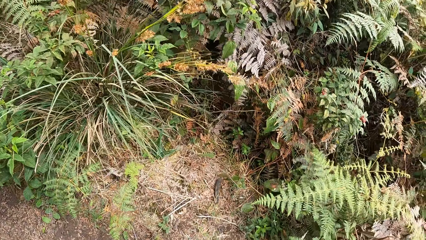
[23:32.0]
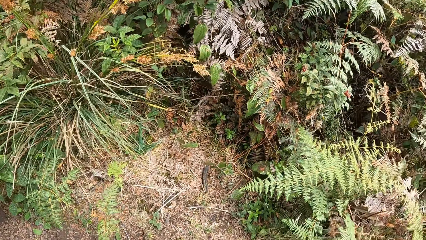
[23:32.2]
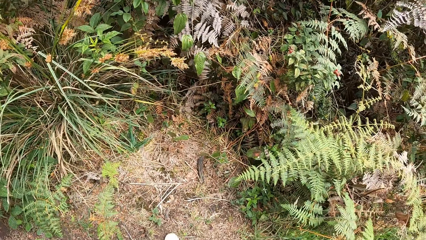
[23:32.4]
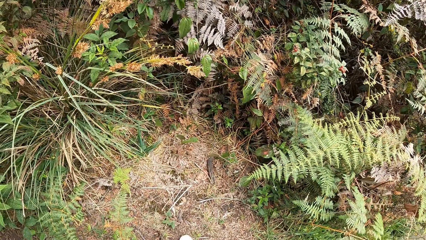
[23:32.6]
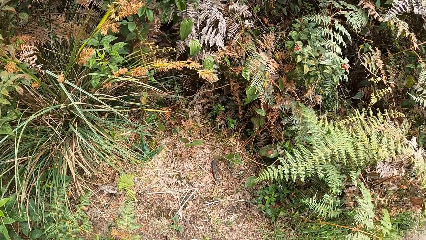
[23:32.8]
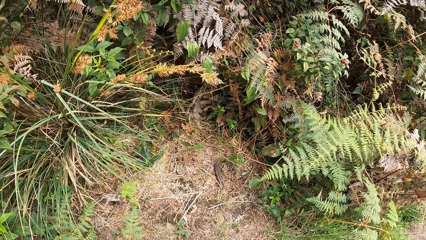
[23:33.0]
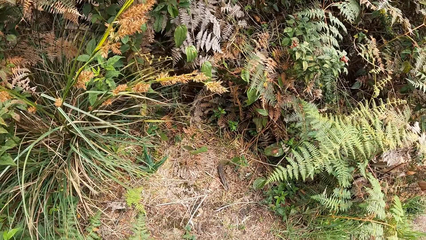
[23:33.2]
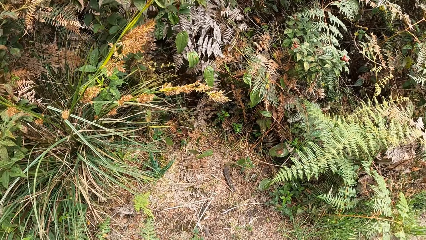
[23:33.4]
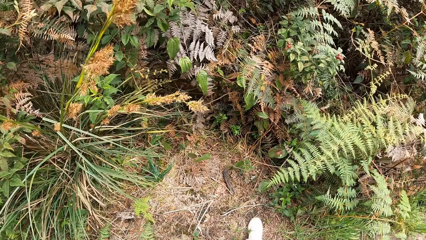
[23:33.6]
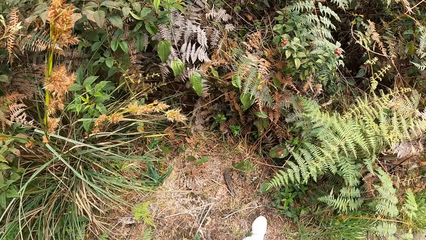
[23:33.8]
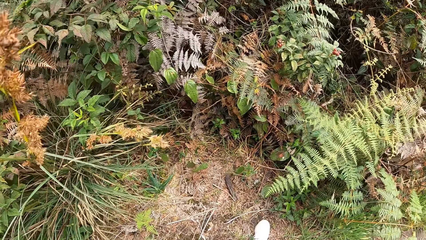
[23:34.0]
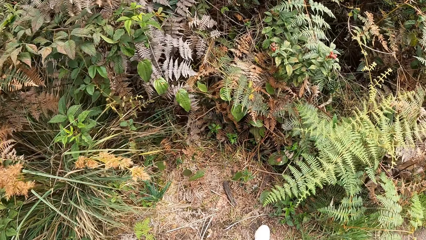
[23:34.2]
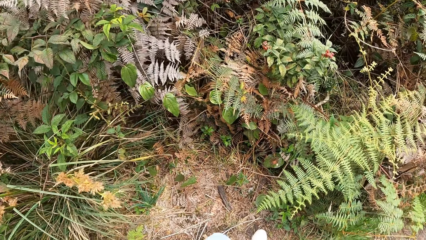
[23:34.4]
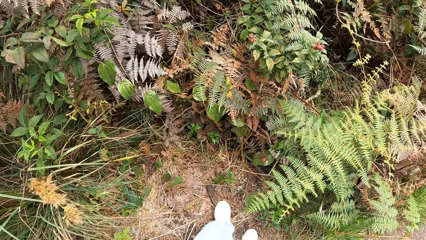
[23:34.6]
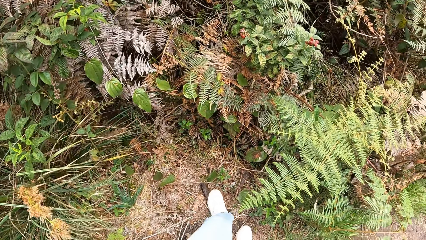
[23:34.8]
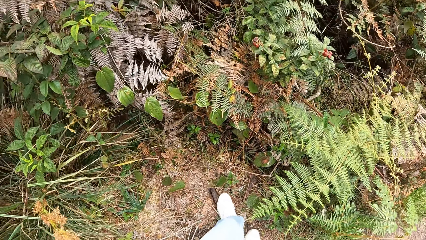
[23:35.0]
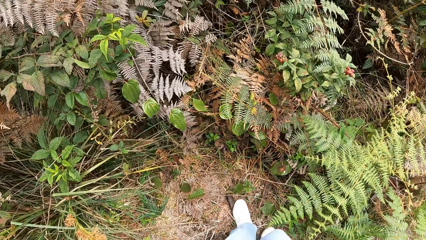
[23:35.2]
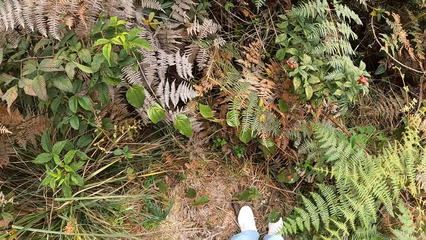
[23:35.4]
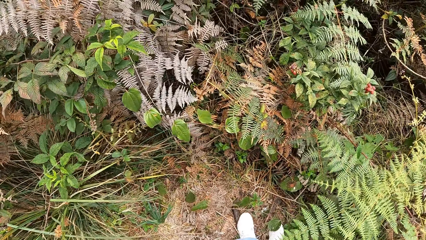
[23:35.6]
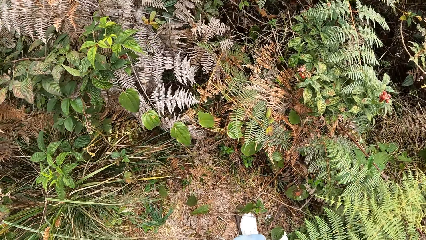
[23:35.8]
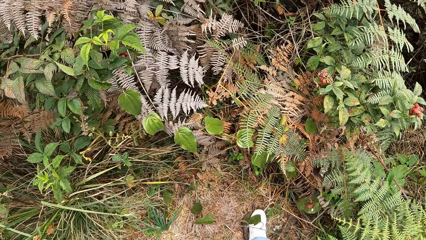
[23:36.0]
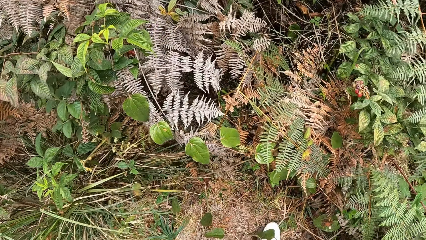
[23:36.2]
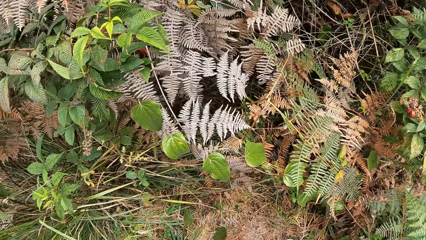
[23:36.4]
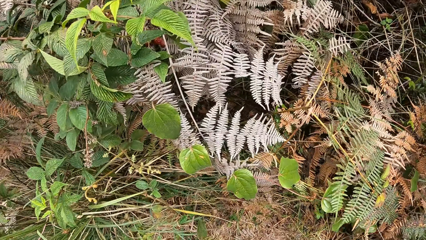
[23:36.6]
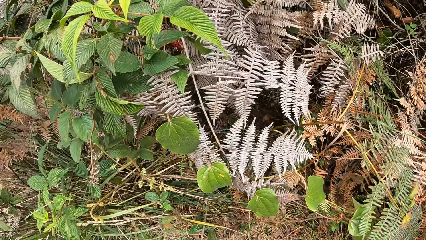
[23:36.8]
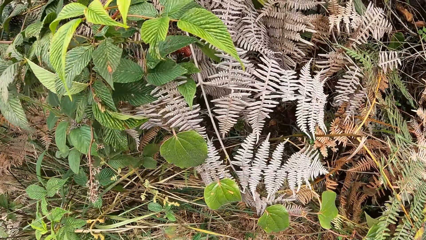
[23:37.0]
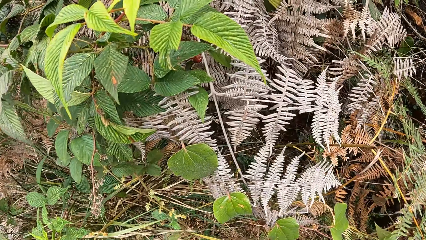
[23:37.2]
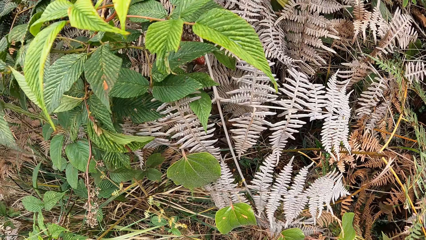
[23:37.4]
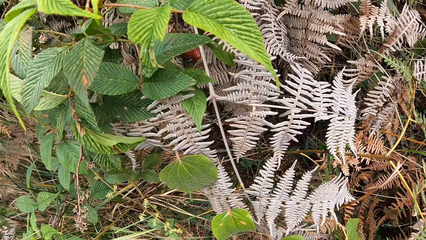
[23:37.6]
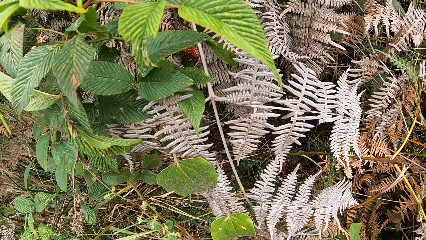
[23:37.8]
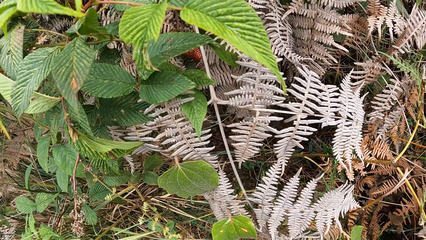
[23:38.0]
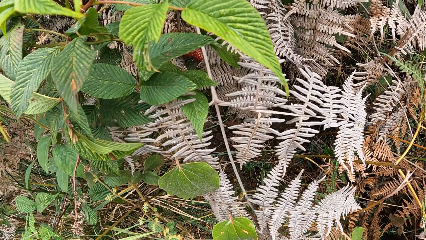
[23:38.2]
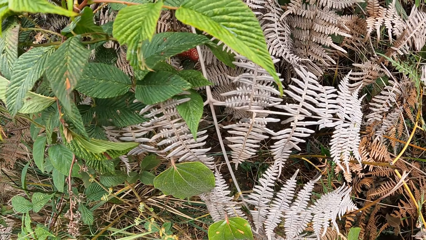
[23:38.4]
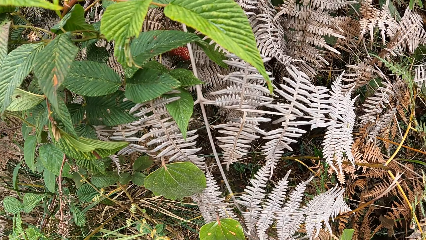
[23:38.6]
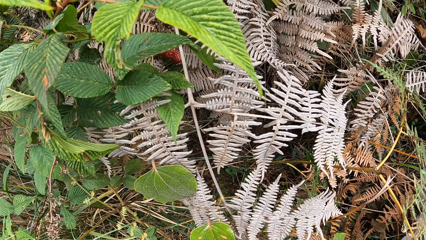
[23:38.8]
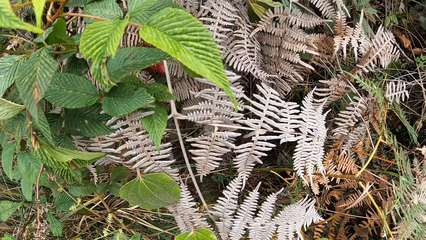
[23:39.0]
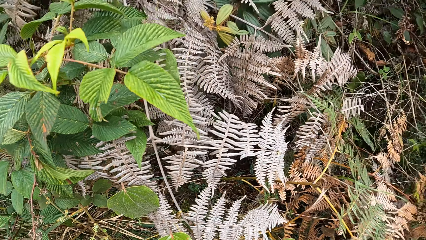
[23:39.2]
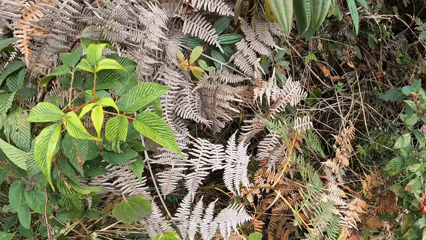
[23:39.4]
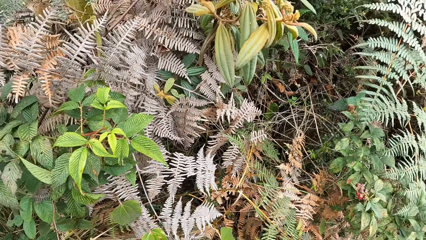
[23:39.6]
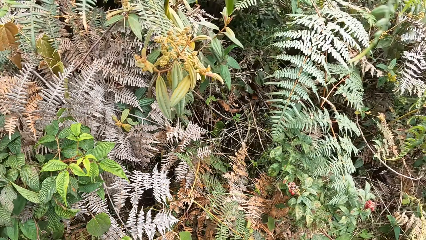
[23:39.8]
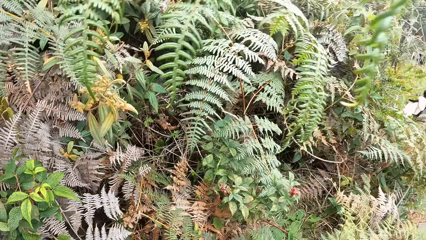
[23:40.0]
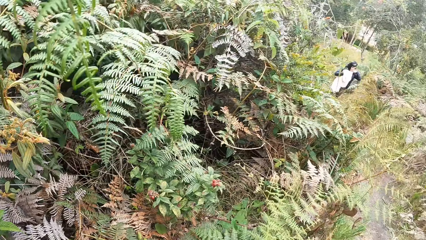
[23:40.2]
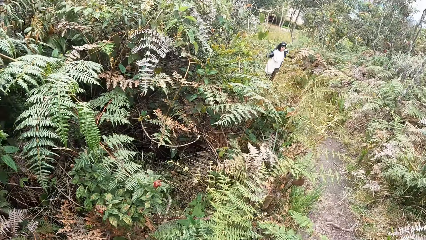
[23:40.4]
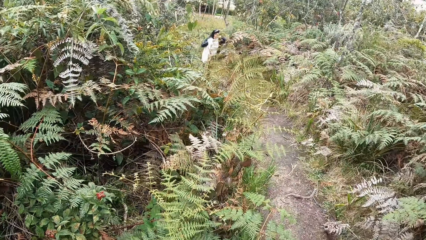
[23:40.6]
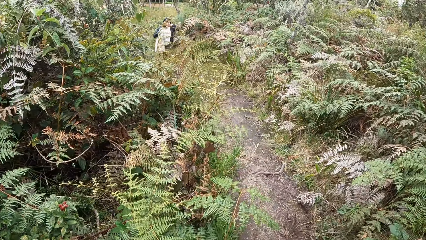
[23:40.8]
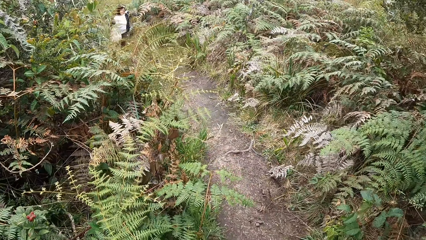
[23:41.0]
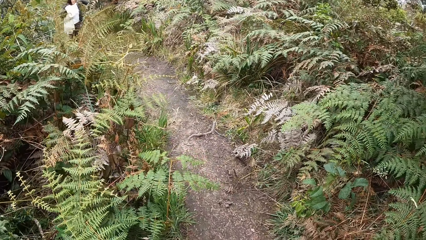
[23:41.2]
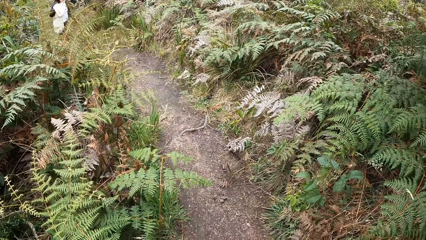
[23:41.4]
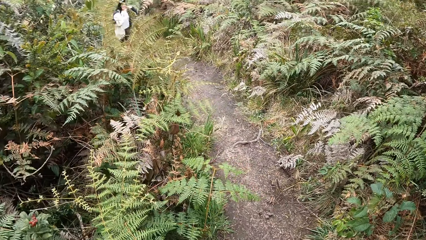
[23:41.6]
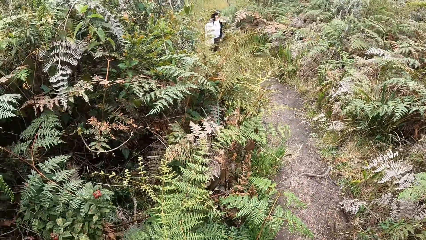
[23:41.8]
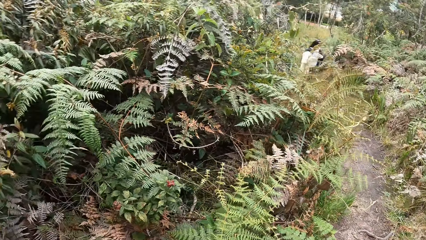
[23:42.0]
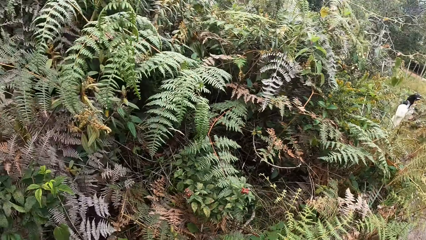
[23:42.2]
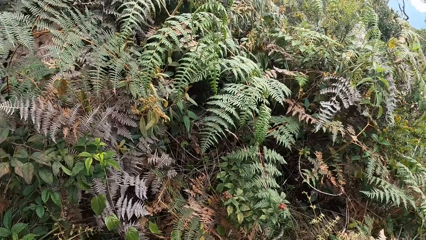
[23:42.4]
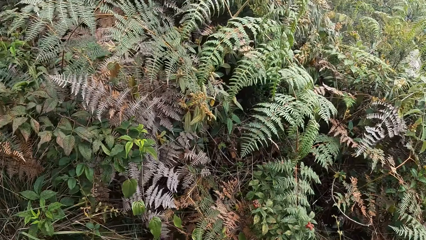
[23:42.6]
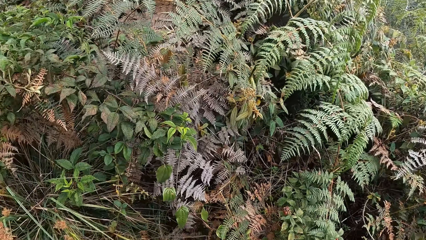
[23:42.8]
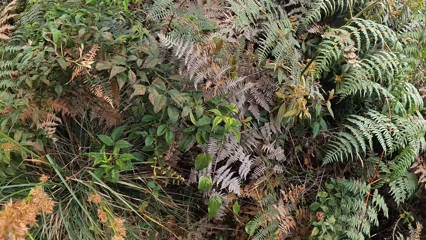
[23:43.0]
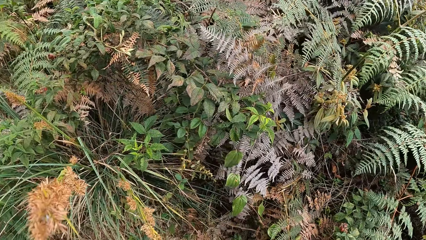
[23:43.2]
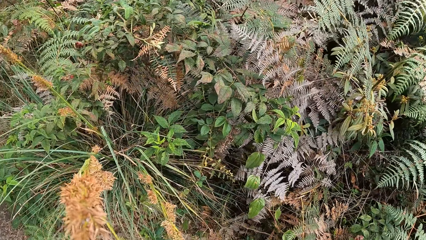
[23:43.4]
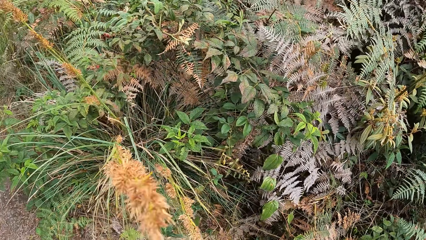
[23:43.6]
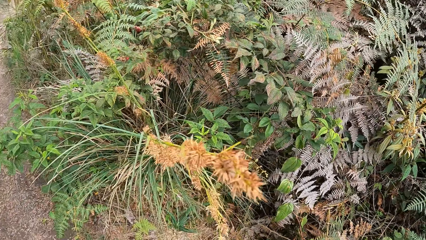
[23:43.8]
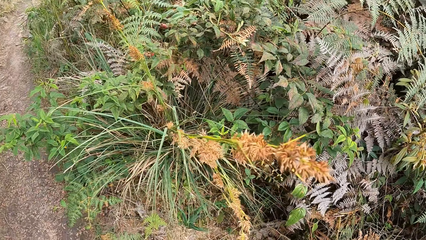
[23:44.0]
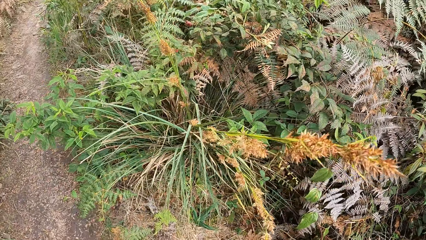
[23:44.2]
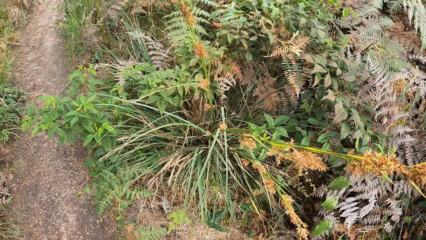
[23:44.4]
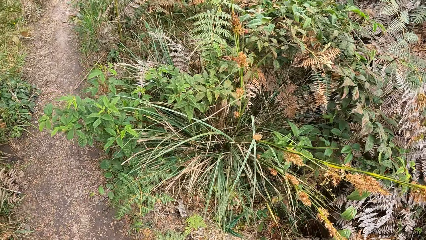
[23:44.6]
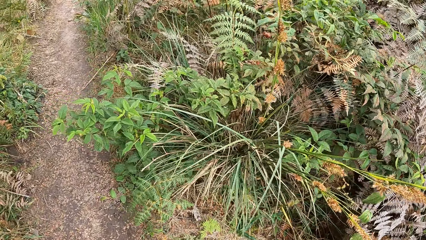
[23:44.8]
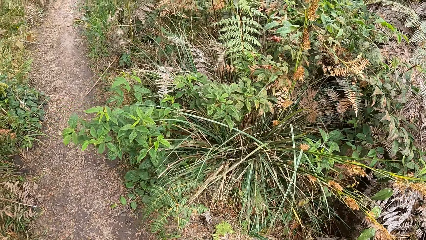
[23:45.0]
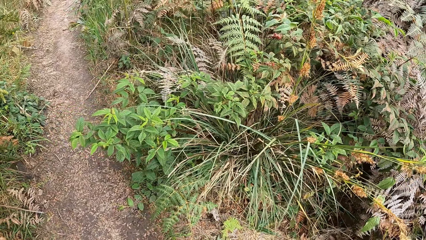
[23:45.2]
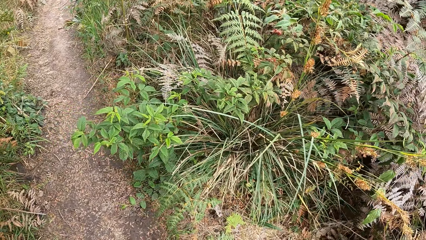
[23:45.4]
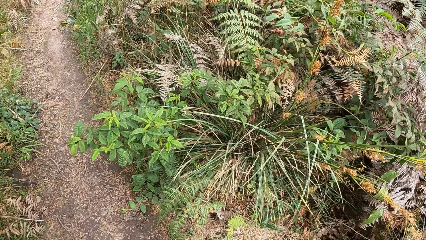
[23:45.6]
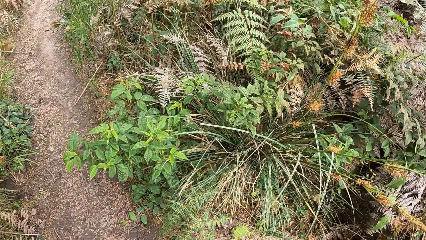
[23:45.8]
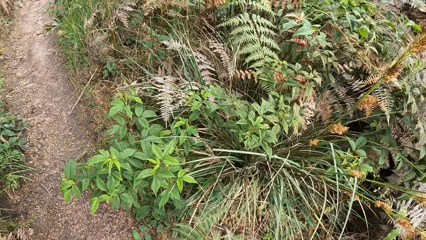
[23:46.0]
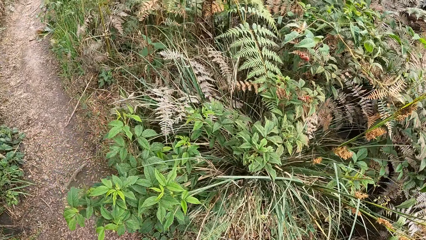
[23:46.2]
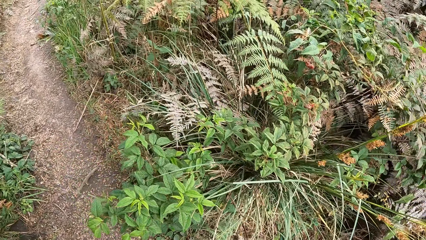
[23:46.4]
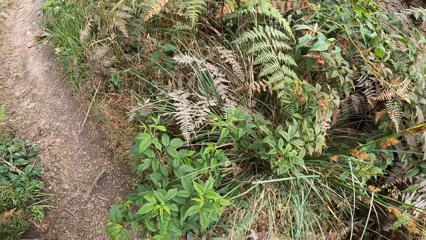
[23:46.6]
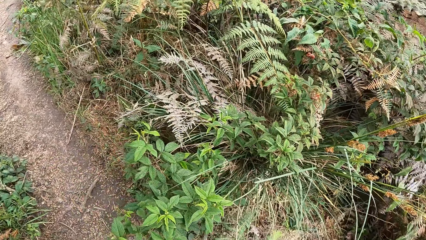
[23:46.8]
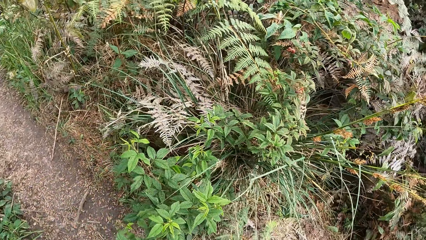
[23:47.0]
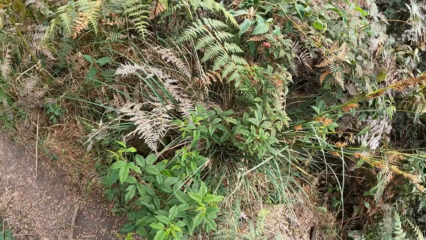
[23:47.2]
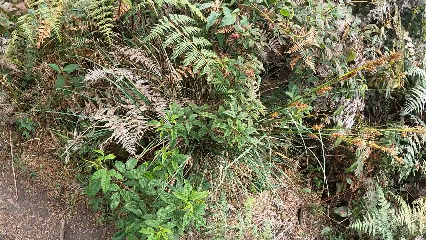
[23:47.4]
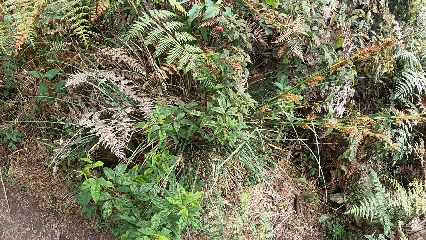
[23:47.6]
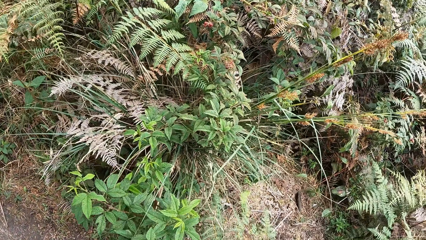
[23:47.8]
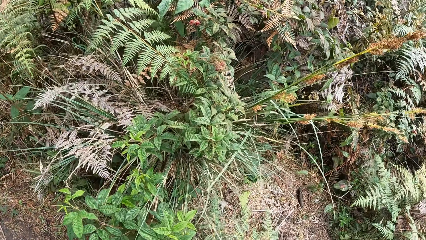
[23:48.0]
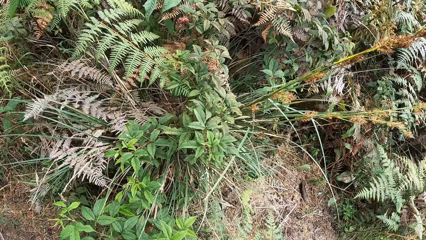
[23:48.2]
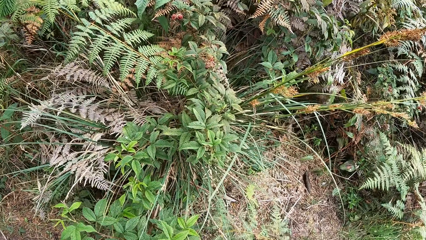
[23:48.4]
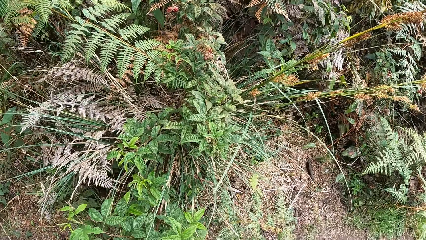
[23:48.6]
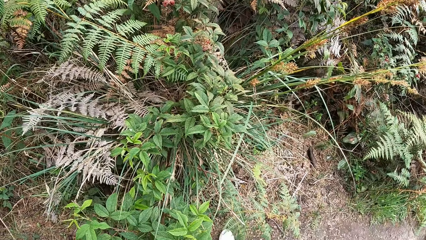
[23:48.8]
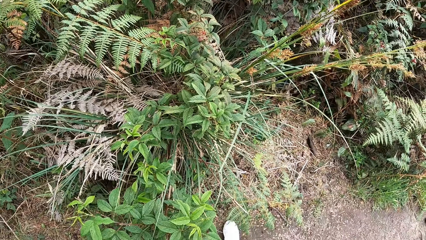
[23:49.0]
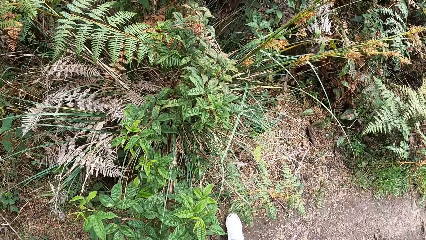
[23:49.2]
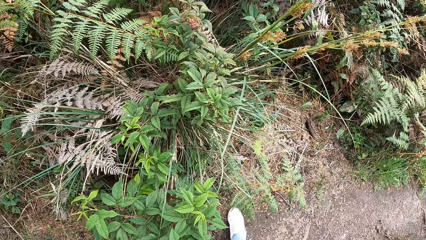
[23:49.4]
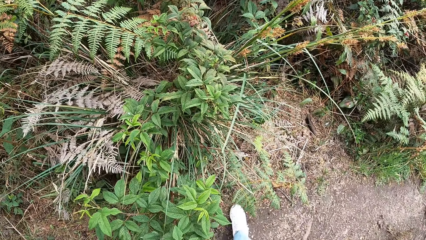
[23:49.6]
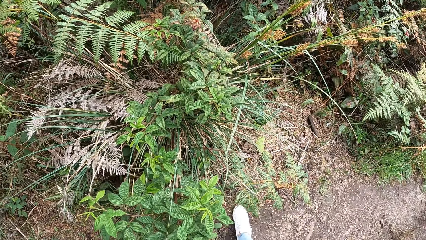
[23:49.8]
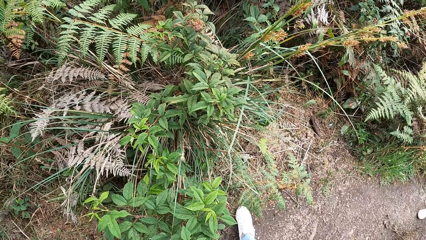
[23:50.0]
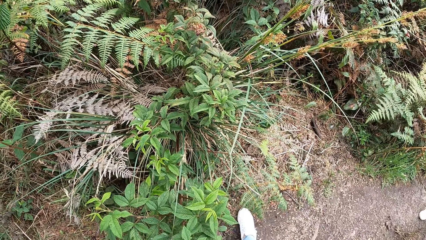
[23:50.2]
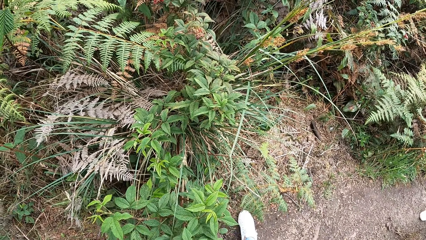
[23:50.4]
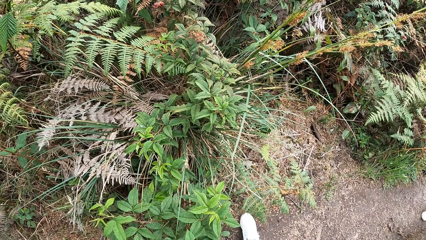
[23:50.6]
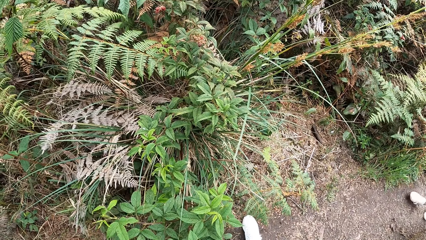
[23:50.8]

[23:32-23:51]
The camera wearer walks towards mulberries. They look at the mulberries. They look at the woman. They look around the forest. They walk on the road. They stare at the grasses.
